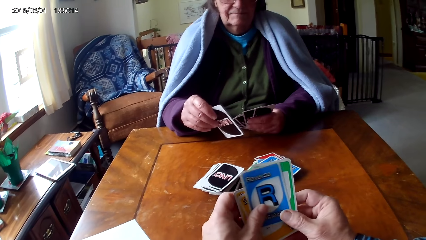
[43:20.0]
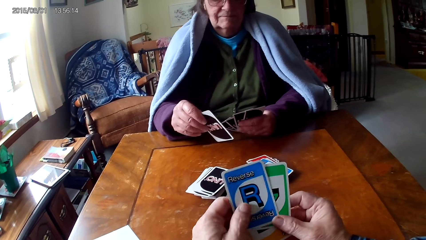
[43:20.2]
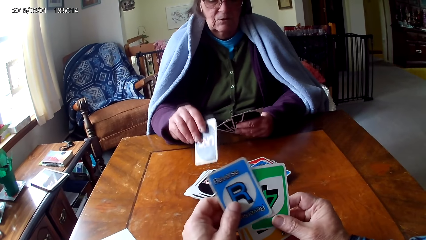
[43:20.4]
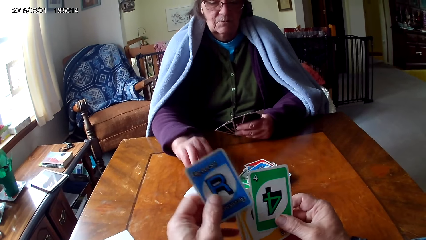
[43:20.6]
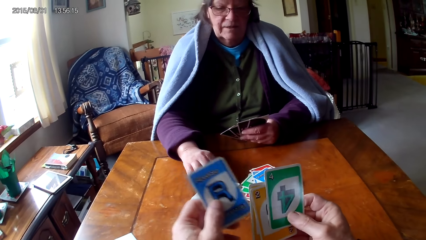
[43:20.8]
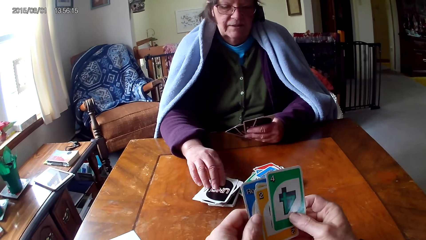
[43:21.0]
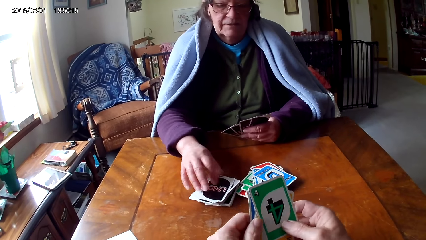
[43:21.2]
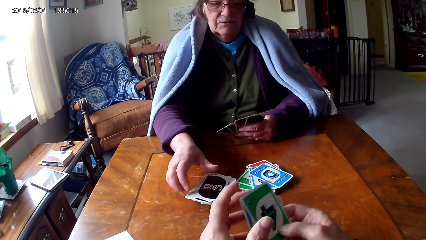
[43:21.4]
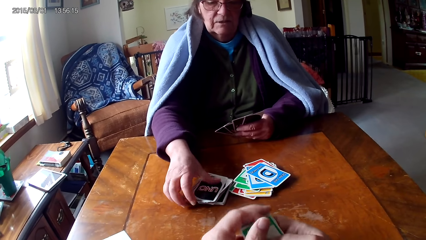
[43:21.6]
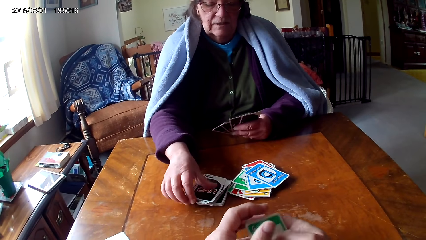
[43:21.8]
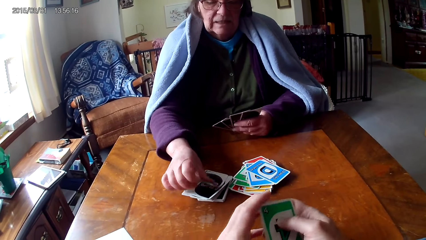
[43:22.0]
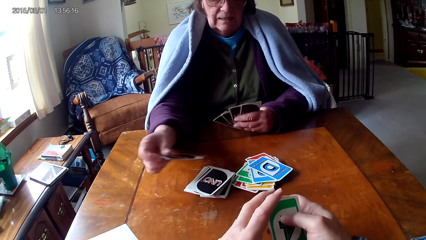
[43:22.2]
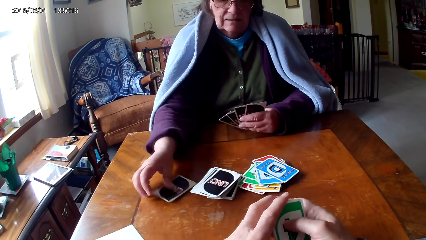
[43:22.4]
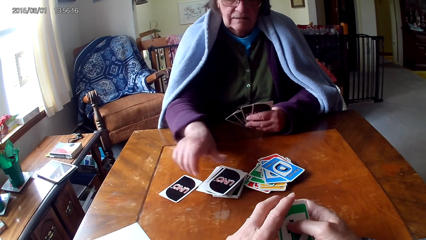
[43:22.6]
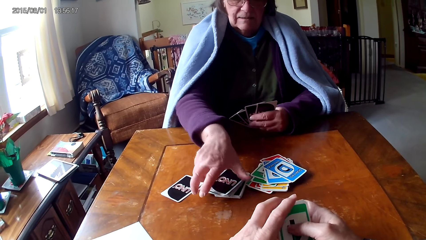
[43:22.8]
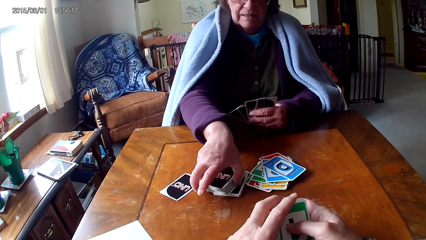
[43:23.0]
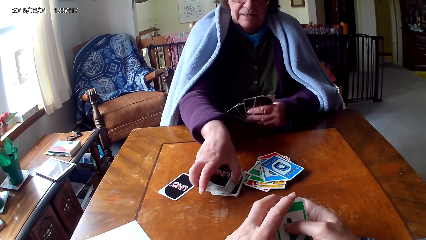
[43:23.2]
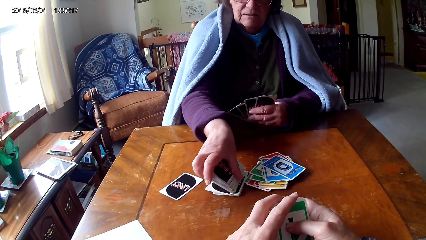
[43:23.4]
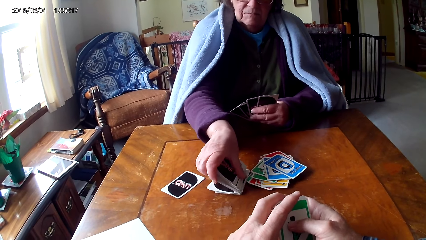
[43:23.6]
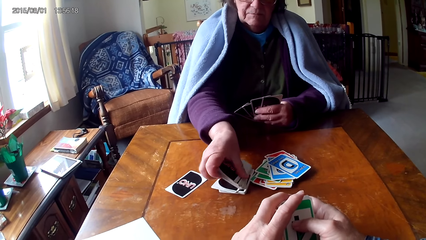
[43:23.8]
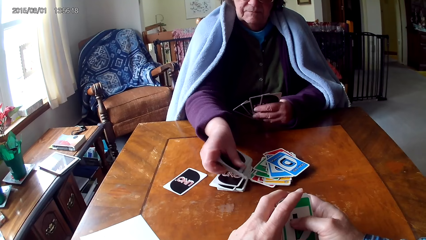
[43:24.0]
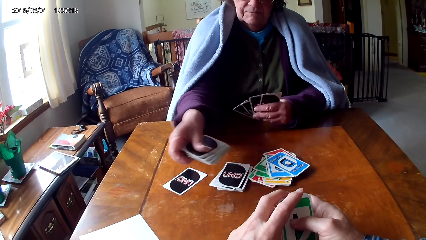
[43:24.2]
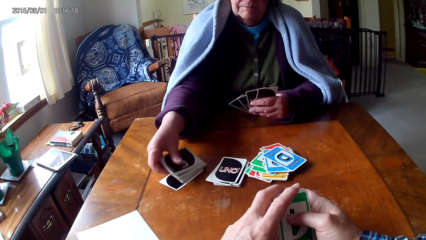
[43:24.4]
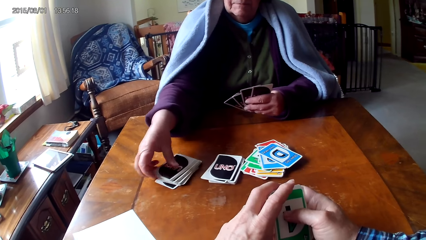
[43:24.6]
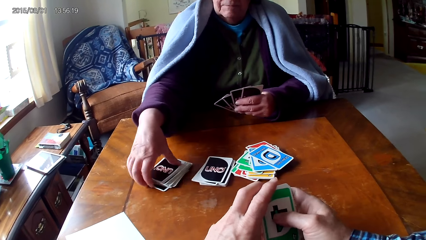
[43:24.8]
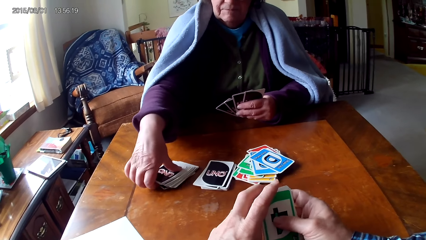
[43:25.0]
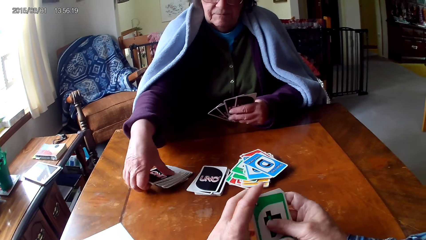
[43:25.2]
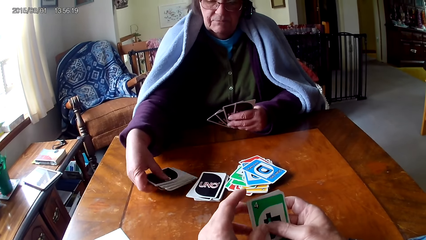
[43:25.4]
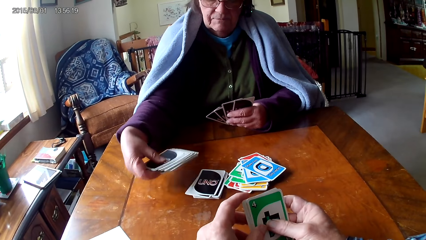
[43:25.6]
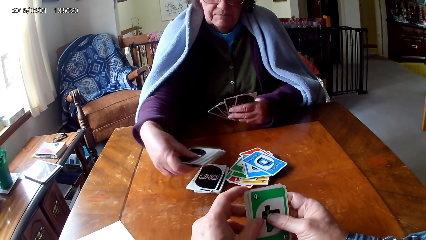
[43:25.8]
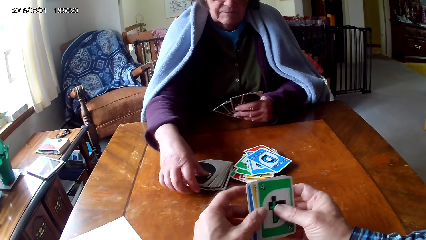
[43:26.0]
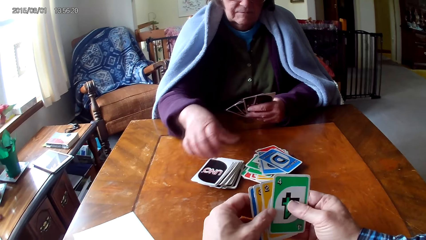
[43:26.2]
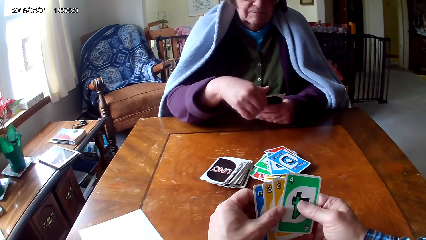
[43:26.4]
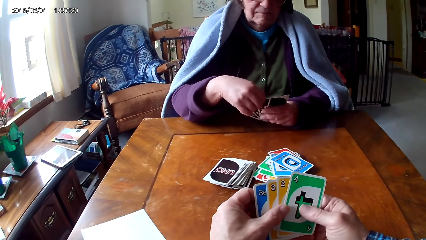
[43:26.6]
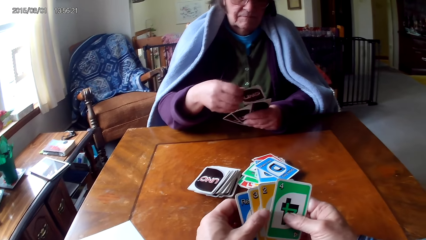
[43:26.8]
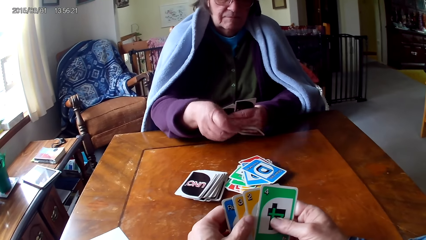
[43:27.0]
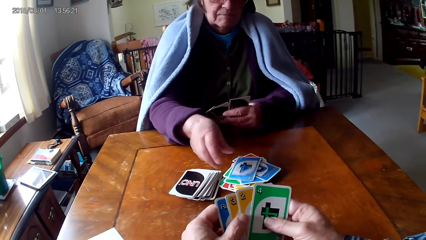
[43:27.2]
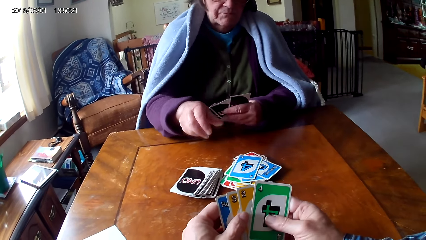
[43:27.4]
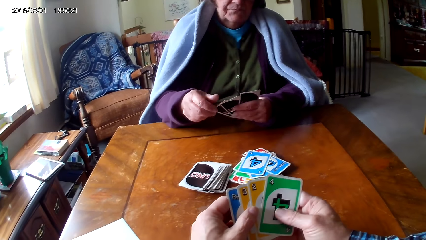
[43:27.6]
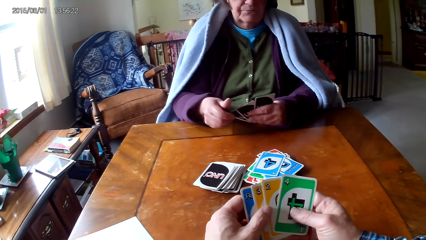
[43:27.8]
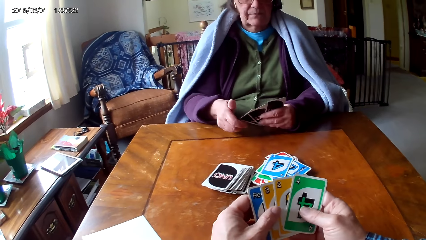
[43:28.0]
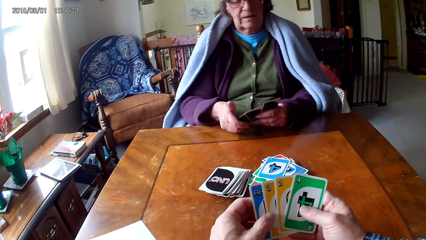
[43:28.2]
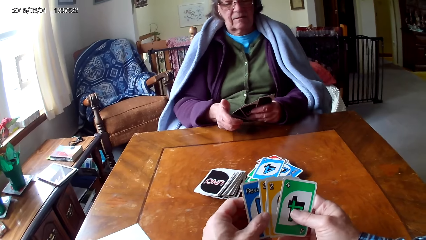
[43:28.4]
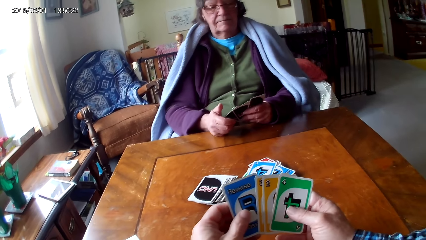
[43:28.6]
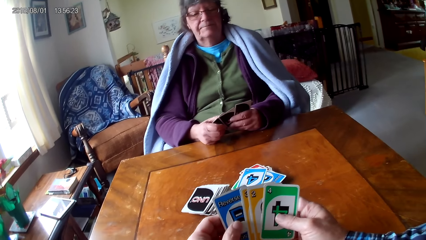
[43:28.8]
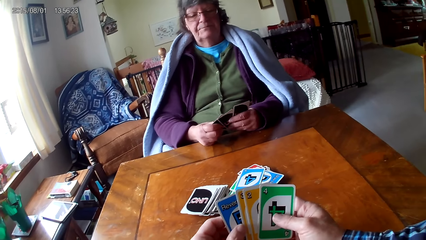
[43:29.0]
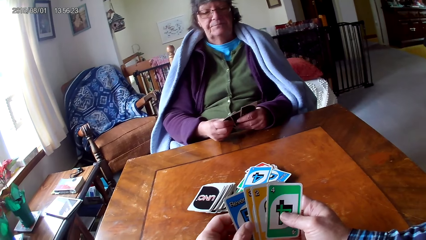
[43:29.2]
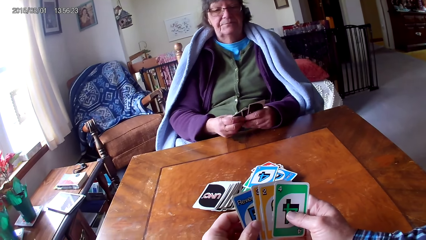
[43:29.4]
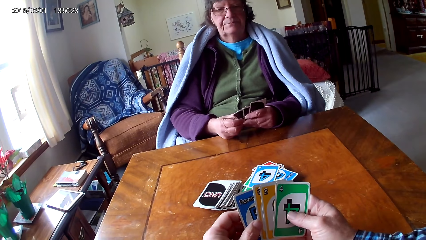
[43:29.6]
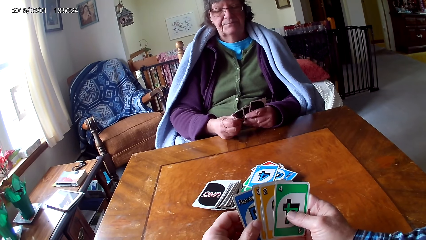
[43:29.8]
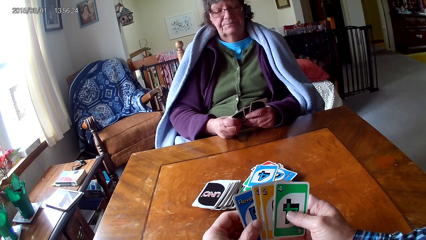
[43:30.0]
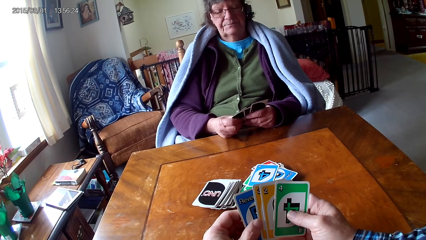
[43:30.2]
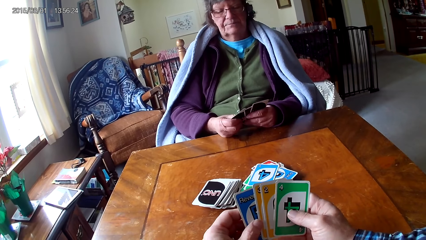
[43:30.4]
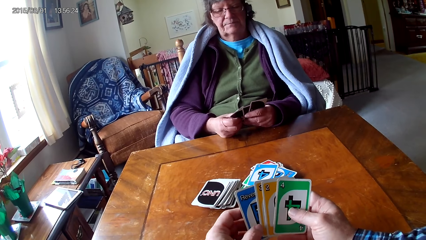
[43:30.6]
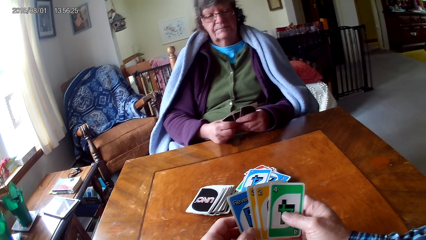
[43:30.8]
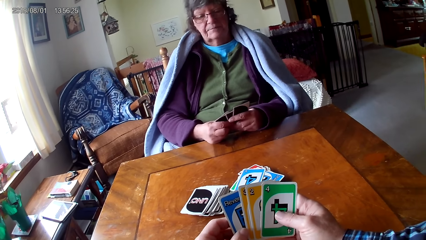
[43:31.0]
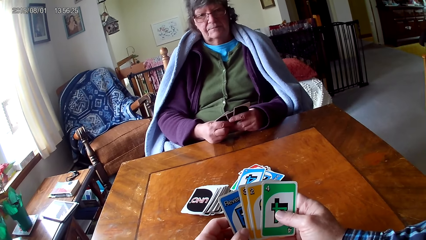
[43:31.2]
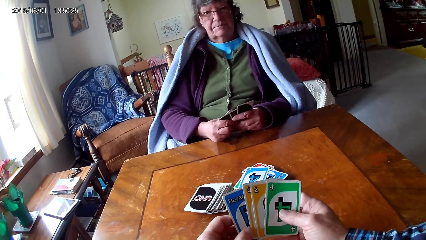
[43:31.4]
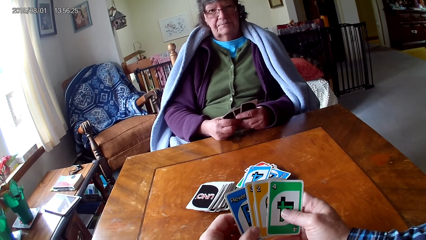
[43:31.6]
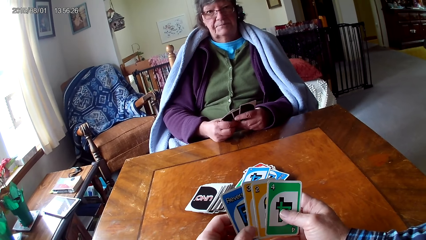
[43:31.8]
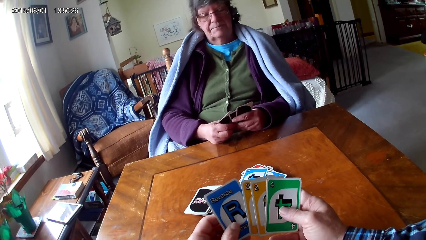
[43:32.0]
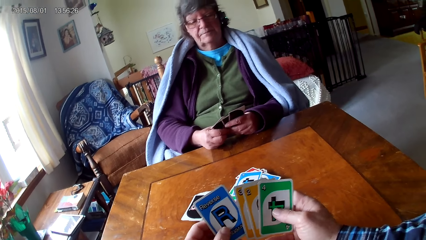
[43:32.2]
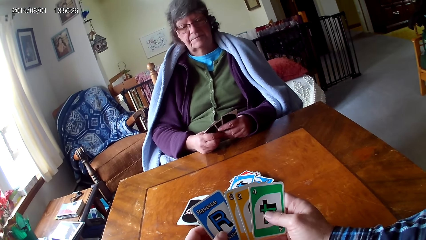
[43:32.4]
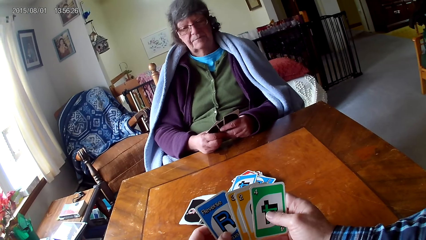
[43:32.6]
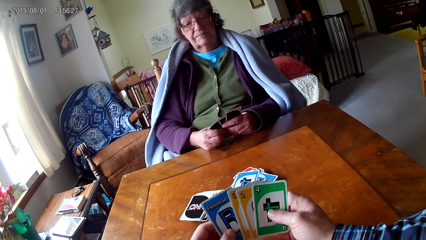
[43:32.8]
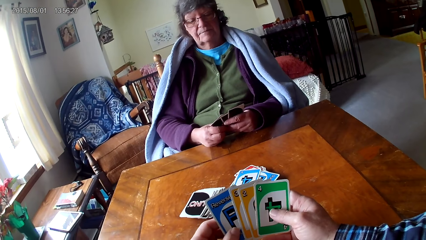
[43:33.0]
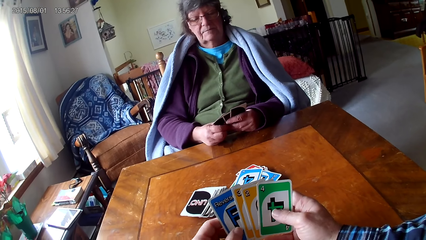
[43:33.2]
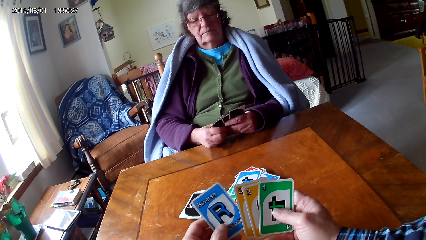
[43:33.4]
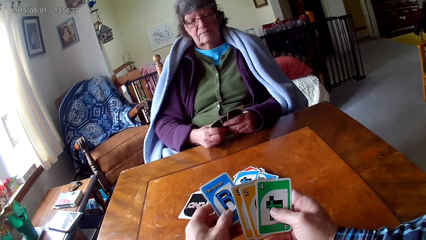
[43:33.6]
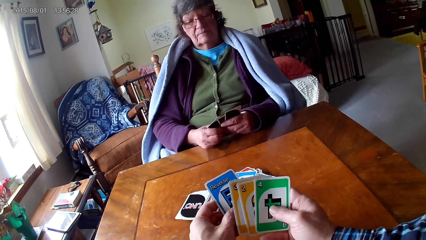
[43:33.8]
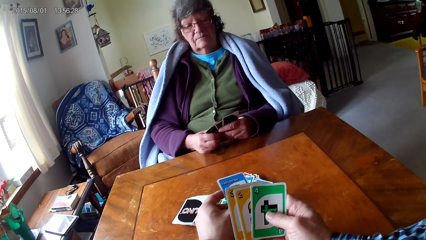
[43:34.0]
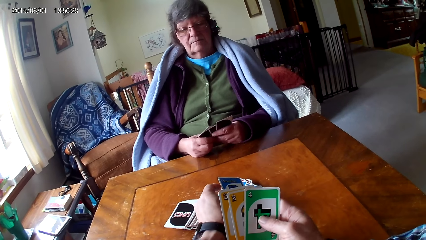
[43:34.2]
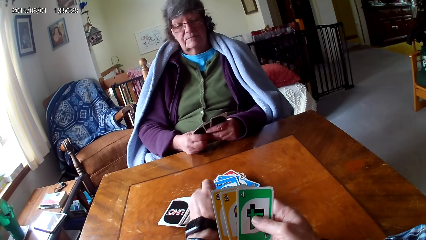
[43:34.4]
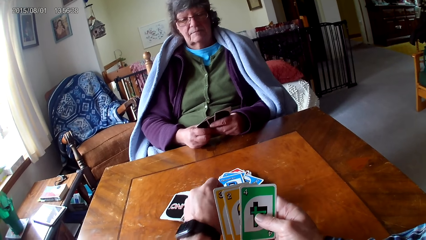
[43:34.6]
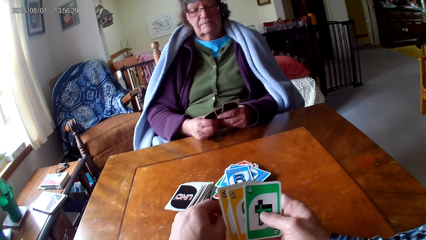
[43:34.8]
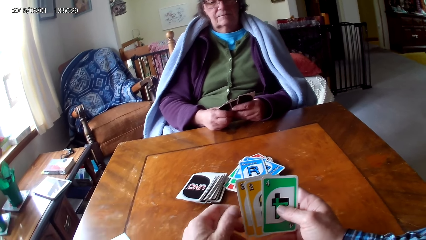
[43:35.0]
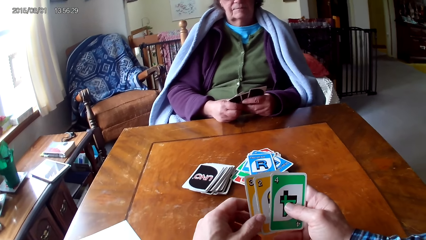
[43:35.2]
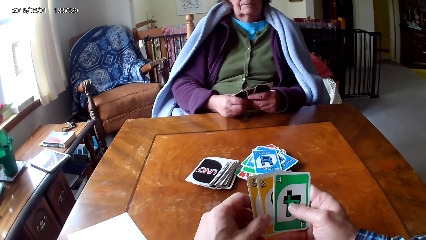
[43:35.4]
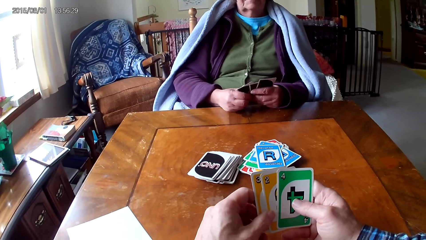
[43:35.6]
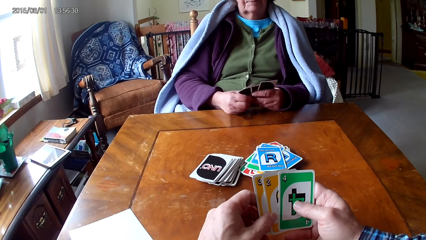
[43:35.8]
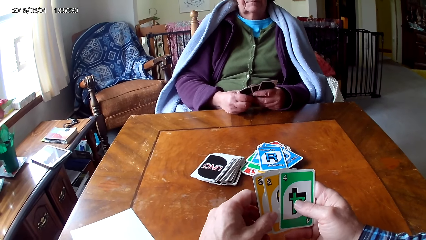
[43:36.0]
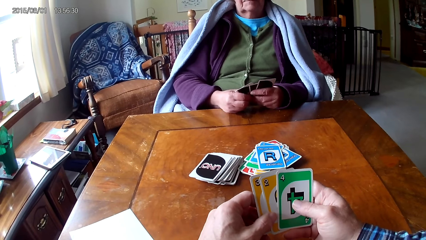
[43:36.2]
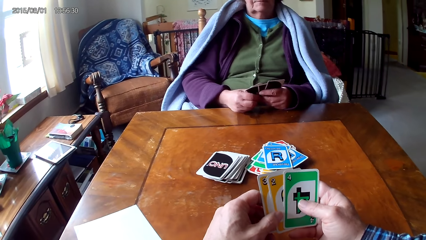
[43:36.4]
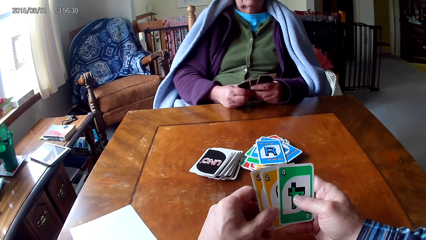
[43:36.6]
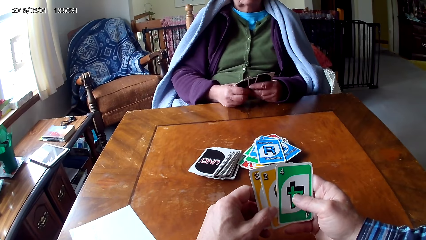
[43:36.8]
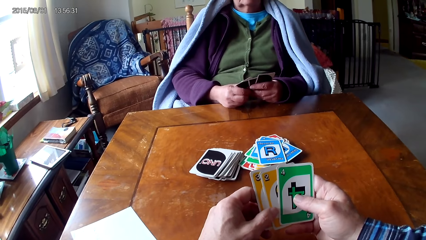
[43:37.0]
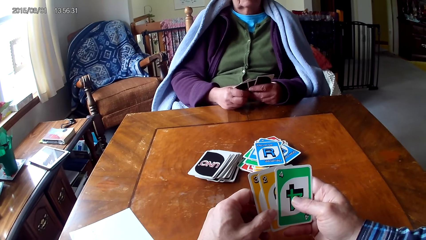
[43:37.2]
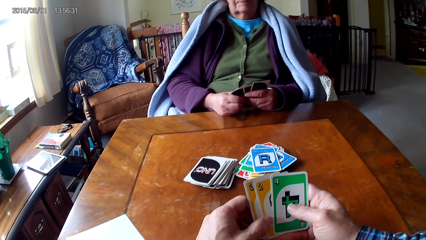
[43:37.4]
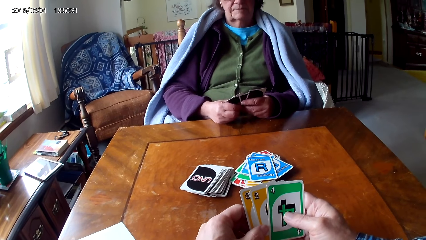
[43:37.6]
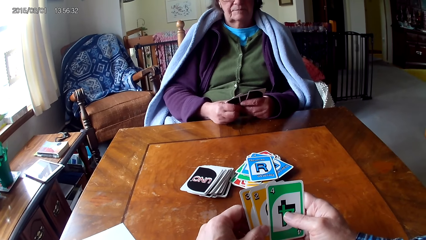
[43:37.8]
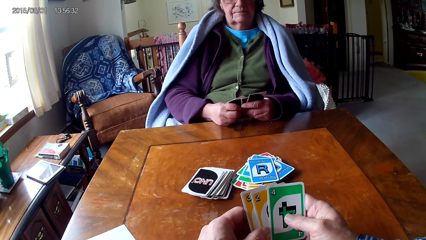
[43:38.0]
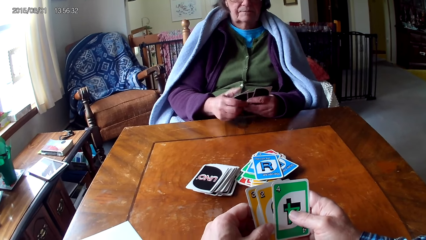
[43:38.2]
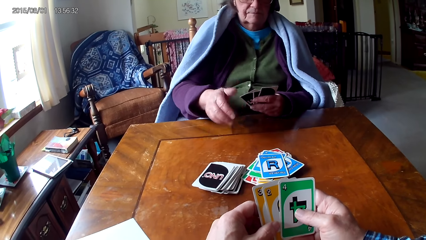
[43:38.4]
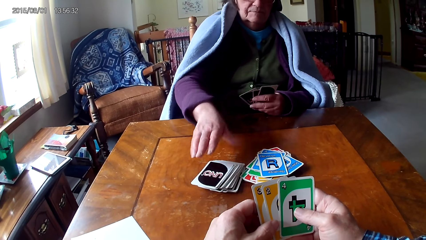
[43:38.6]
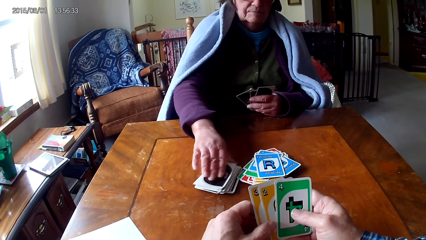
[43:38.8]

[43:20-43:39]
The camera wearer picks a card from the other hand. A woman puts down a card. The camera wearer puts the card below other cards. The woman picks up a card, puts down the card on a table and picks up cards. The woman puts down the cards on the table. The woman picks up cards on the table and puts down the cards on other cards. The woman picks a card from the other hand and puts down the card. The camera wearer looks at the cards. They put the card down. They look at the cards.
